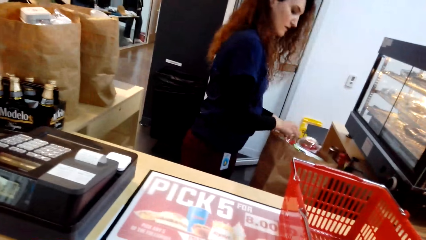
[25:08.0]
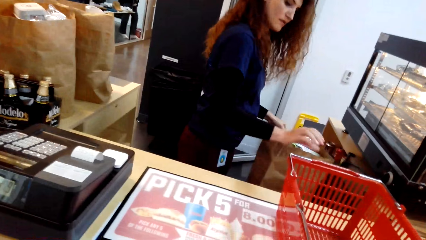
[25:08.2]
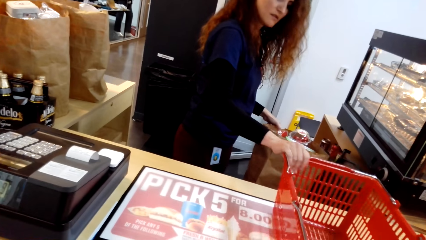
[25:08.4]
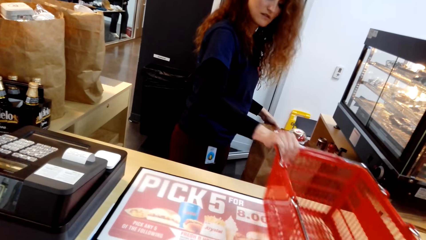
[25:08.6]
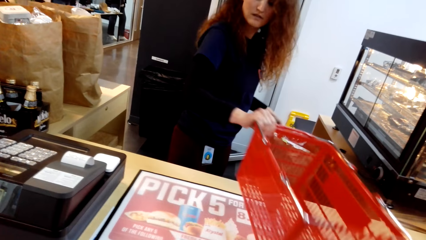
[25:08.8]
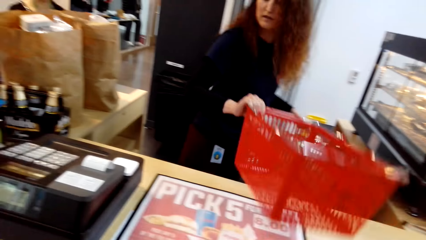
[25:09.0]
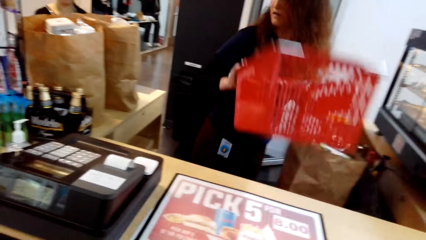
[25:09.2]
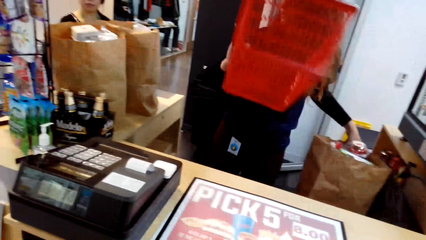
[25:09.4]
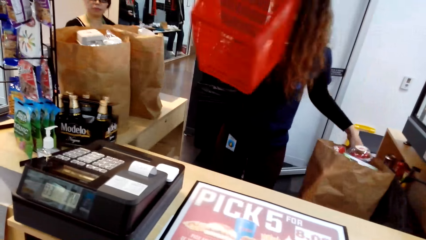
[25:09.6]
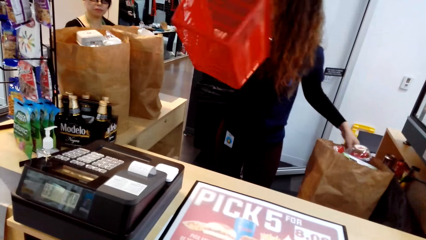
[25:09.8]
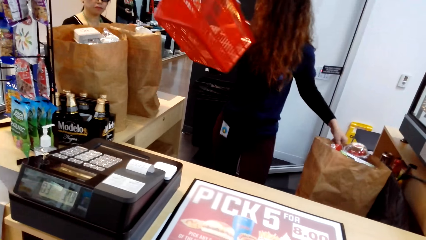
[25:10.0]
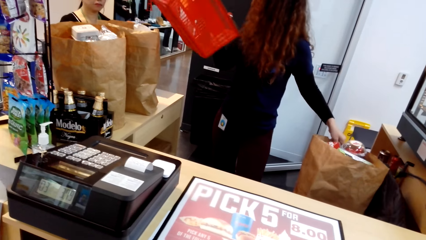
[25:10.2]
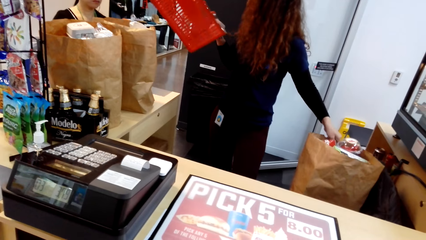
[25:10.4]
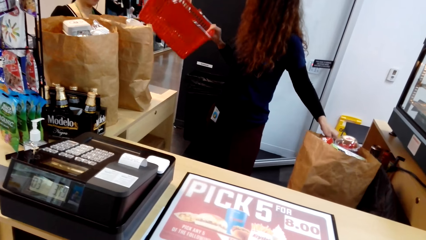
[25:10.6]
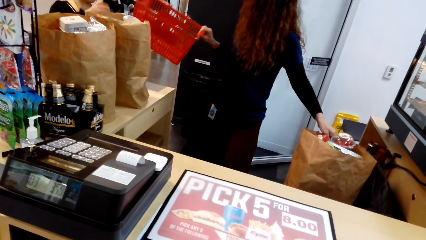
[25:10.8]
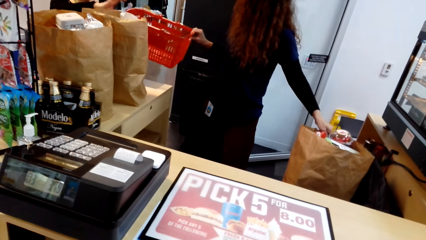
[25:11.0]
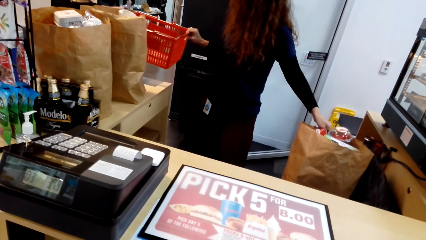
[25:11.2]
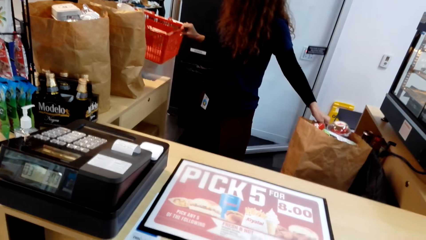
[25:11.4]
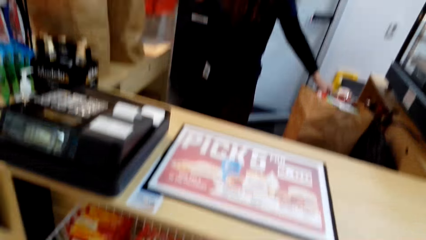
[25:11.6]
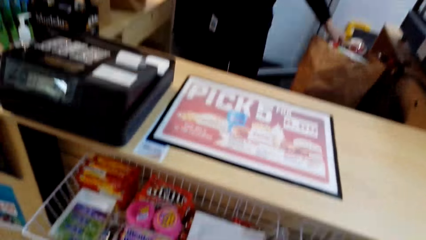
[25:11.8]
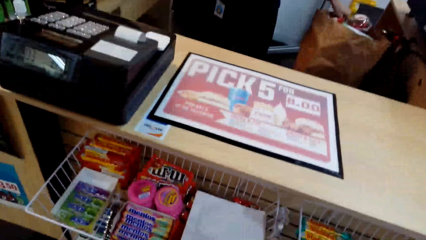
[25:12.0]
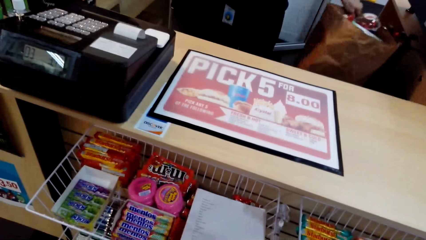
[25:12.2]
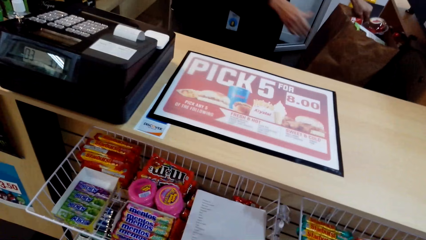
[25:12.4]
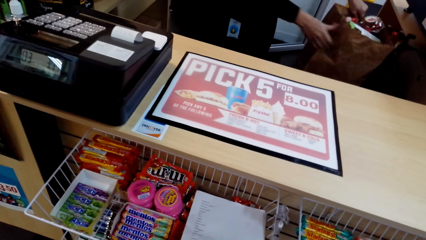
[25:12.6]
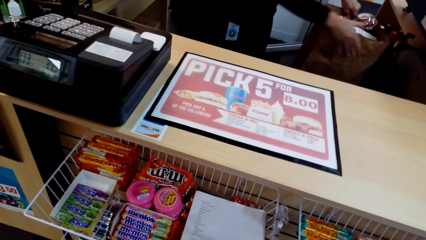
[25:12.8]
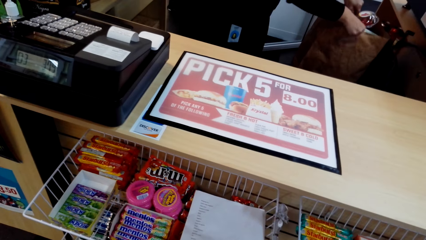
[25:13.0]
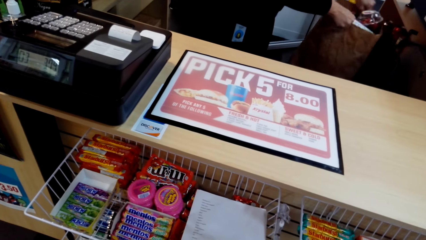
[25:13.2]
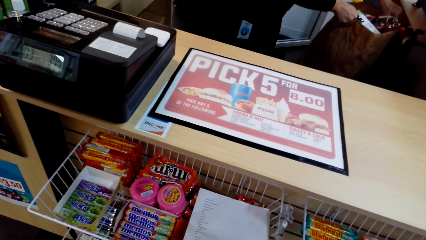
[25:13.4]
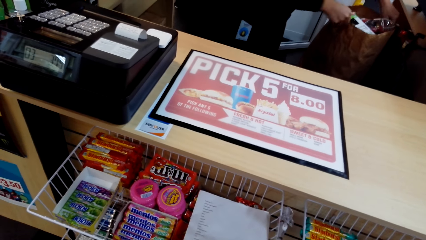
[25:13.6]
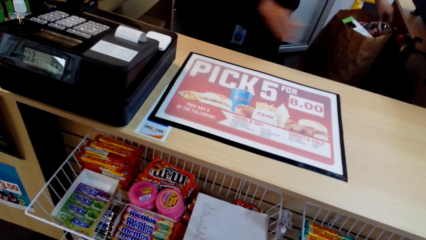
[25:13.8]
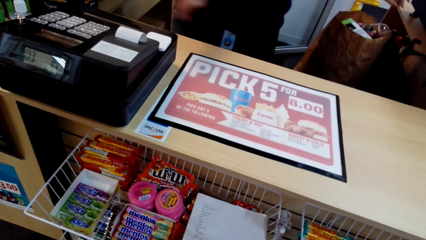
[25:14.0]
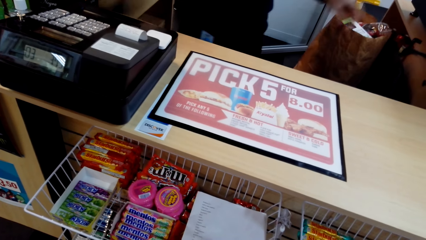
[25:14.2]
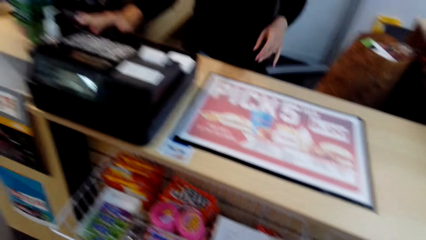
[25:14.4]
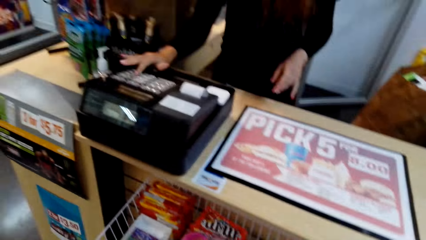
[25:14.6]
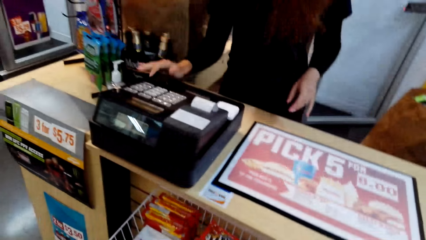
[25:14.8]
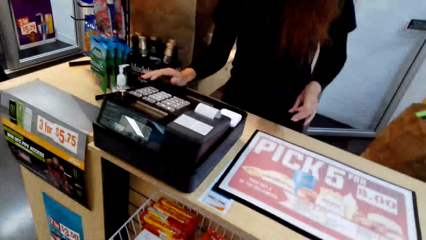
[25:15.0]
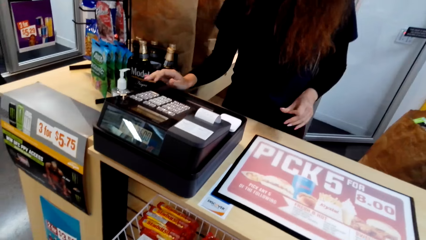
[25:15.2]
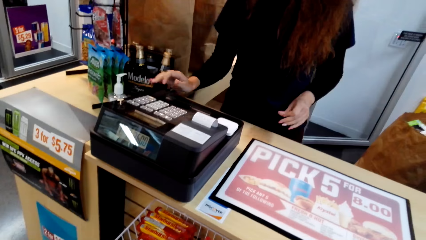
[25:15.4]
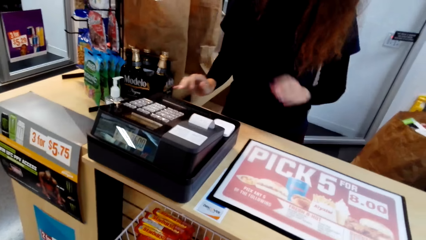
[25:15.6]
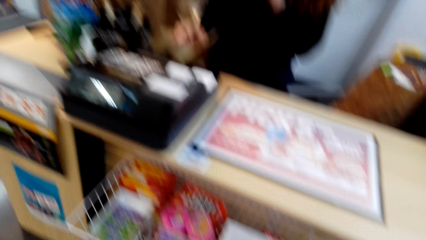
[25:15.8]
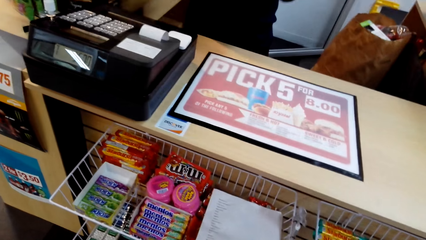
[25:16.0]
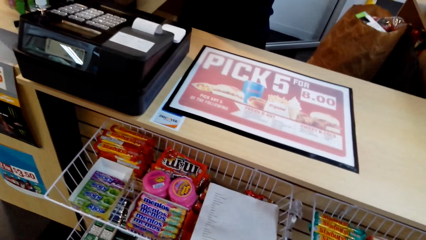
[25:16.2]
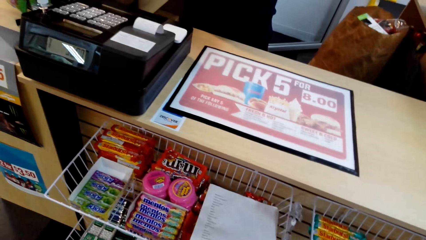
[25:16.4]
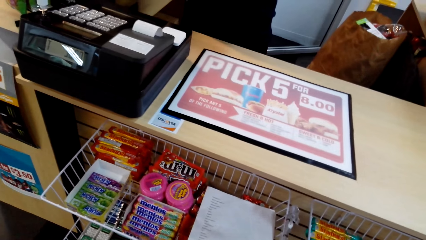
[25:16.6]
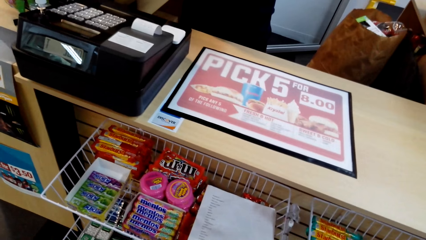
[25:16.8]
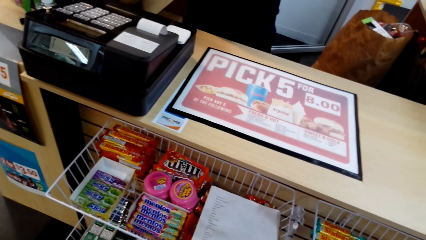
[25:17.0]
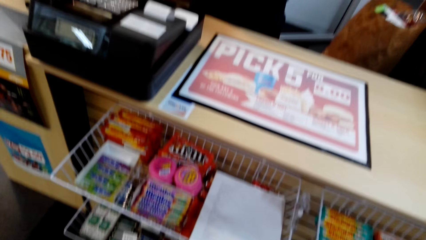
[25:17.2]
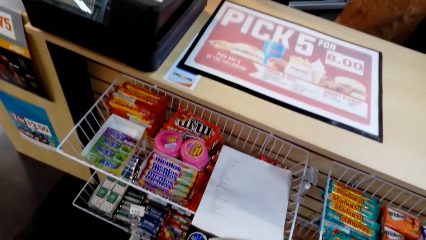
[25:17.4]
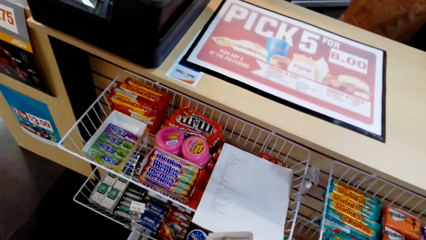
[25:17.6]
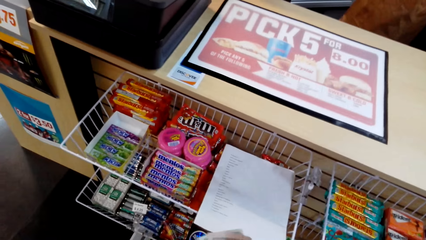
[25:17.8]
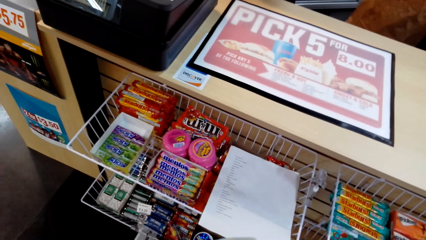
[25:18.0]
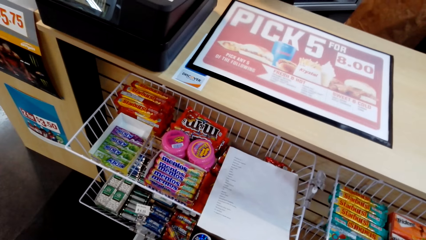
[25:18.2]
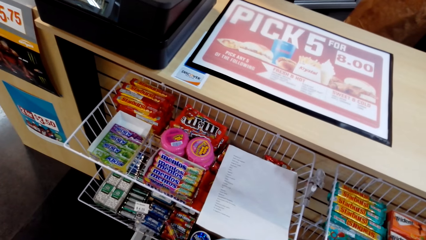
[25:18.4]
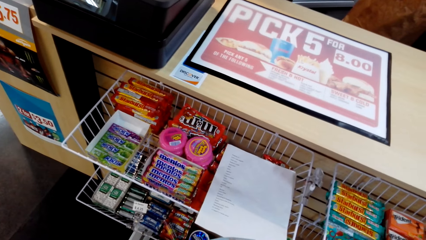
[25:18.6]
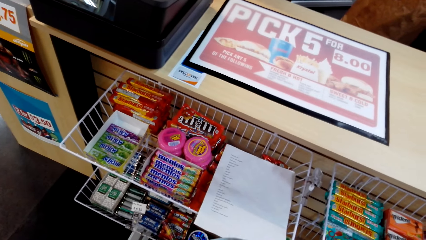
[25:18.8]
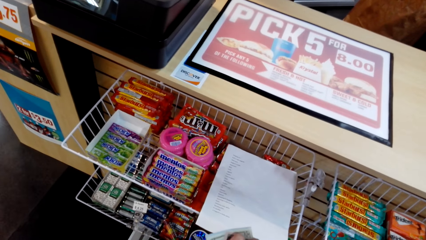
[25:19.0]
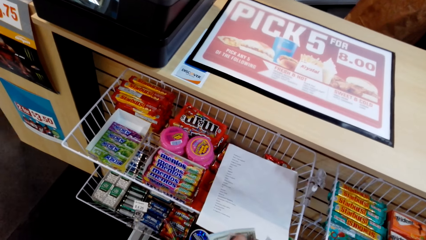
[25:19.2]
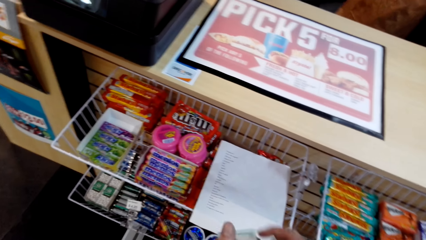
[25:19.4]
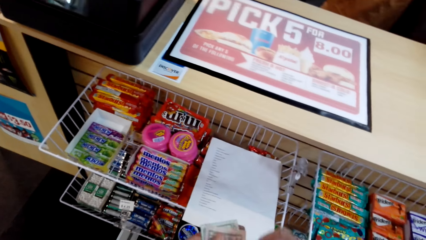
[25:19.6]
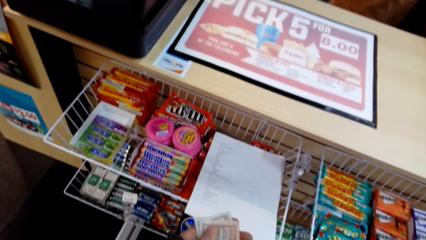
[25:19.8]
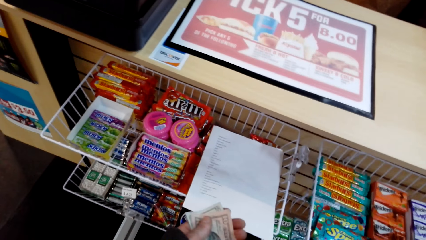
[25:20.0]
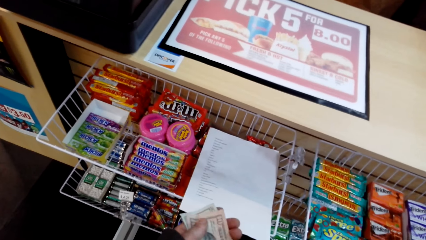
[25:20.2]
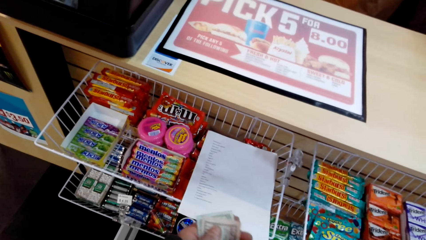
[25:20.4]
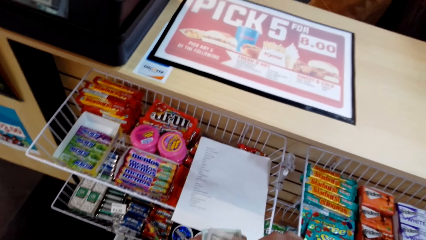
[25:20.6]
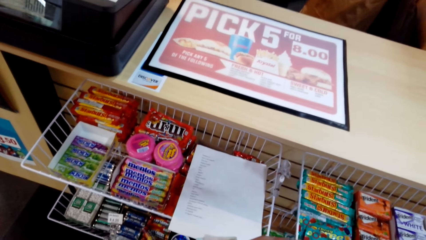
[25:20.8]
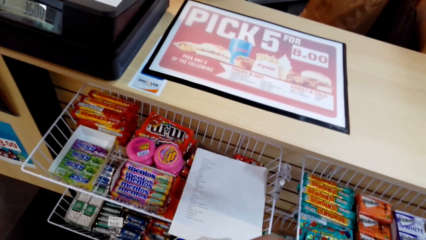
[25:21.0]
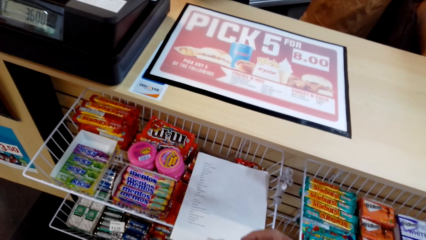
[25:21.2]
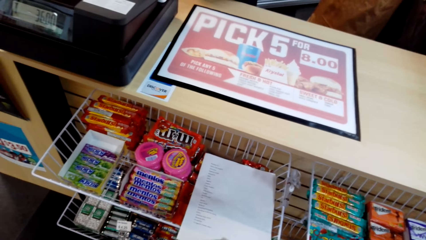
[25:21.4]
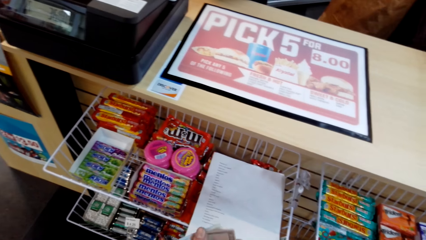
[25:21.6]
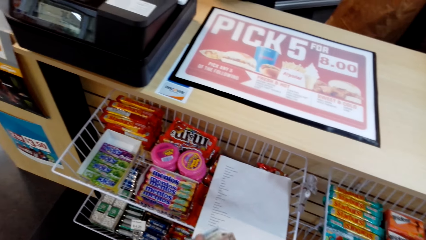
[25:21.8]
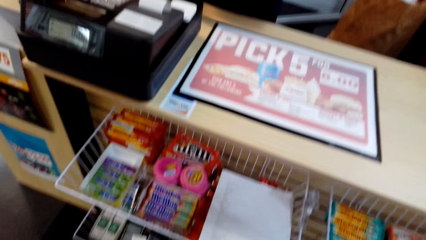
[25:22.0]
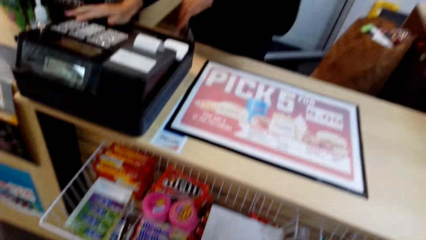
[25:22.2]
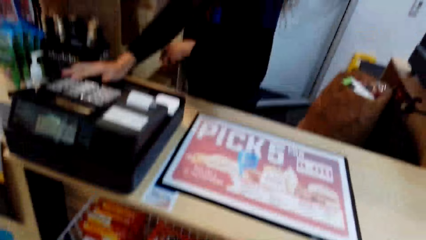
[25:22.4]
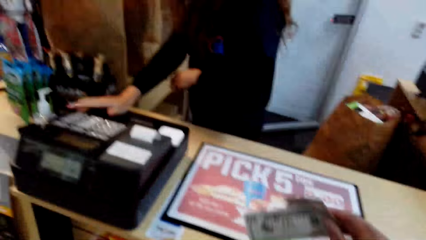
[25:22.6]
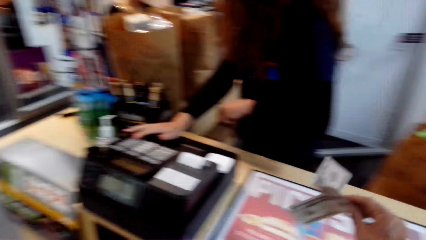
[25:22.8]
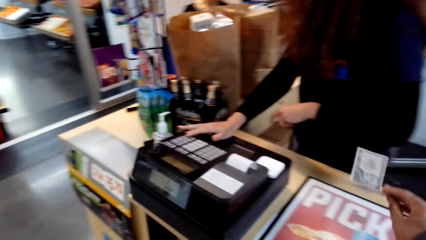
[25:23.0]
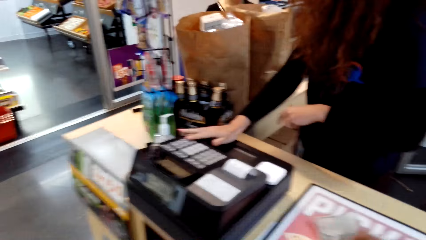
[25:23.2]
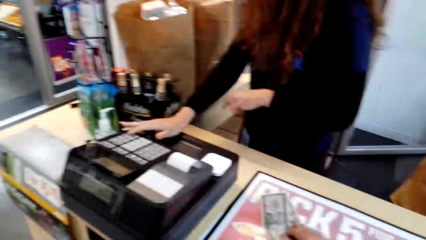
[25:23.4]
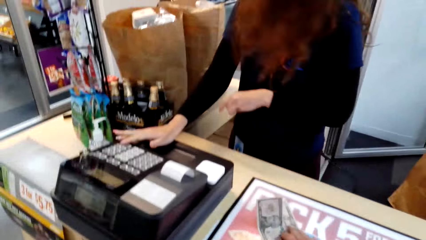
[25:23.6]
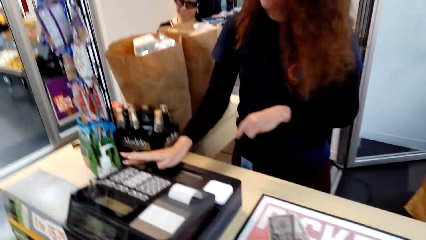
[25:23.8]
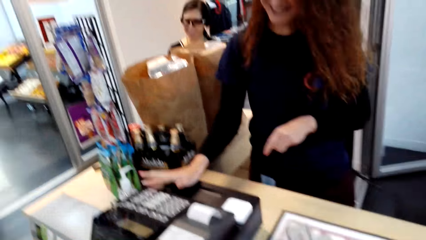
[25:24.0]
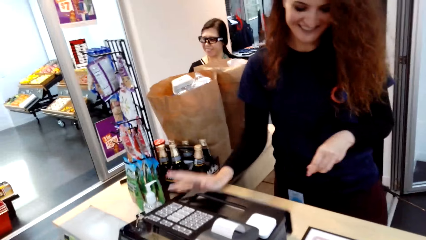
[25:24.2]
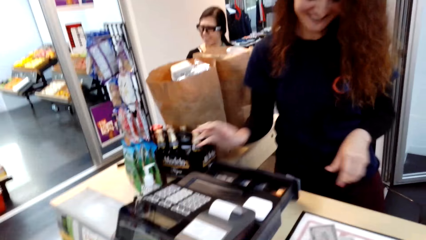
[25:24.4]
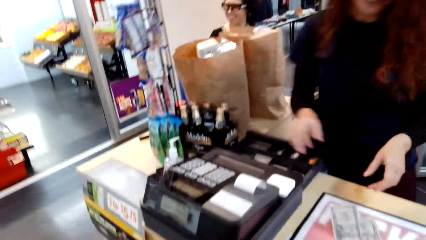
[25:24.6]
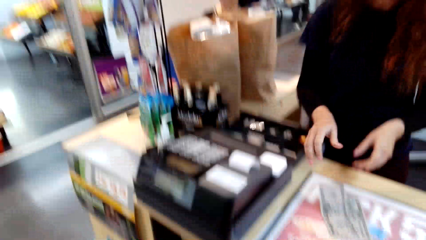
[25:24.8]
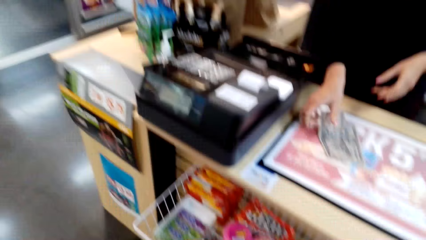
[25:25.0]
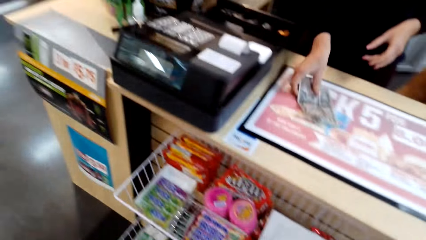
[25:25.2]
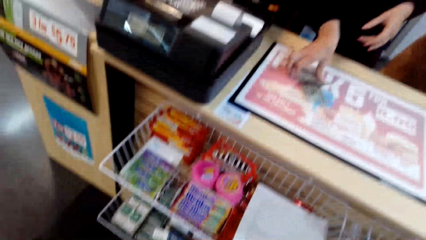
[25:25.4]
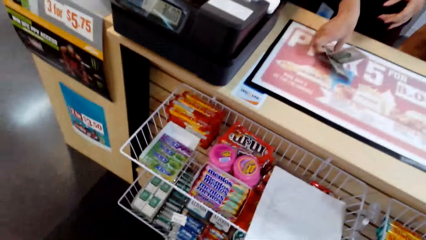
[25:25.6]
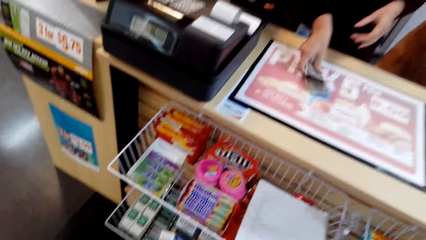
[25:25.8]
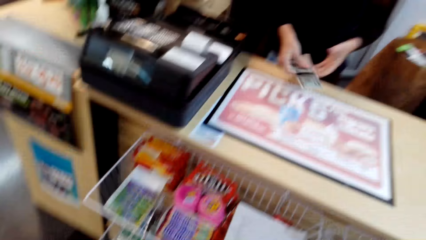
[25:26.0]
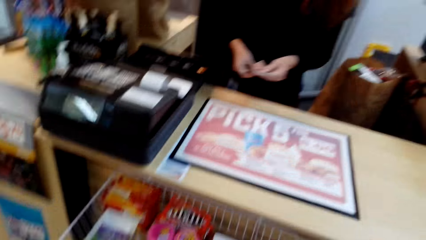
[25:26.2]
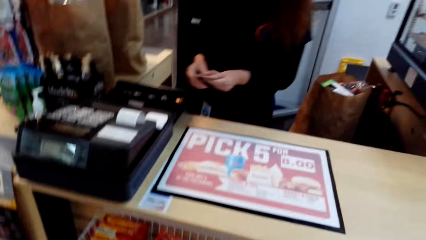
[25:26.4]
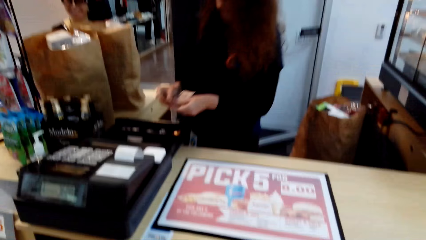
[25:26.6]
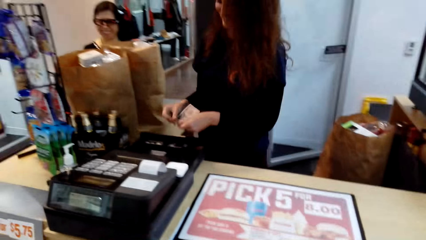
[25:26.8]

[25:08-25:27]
A man puts a food tin pack in a carrier pack. The camera wearer turns around. The man holds a shopping carrier, takes the basket down from the table and turns to the side. The camera wearer turns around, holds the carrier pack and turns around. The man talks to the camera wearer. The camera wearer holds money. The man presses the buttons. The camera wearer turns around.
